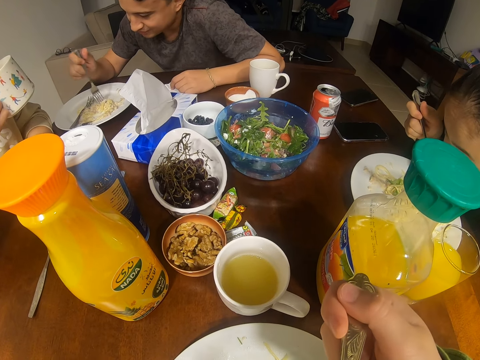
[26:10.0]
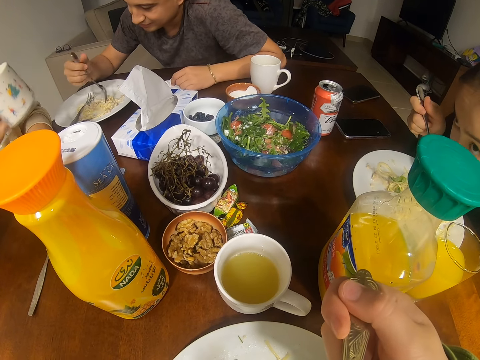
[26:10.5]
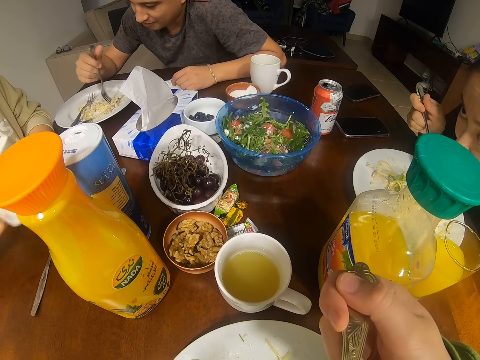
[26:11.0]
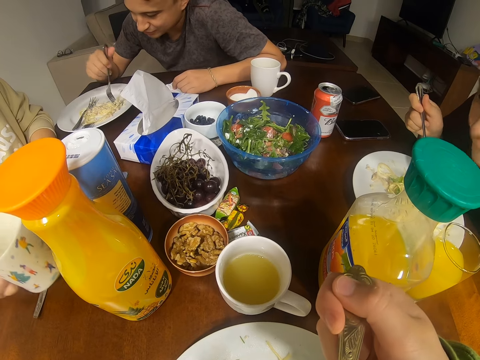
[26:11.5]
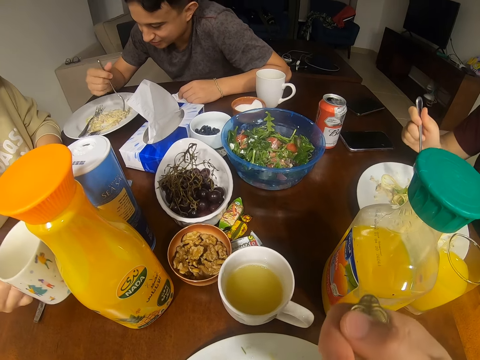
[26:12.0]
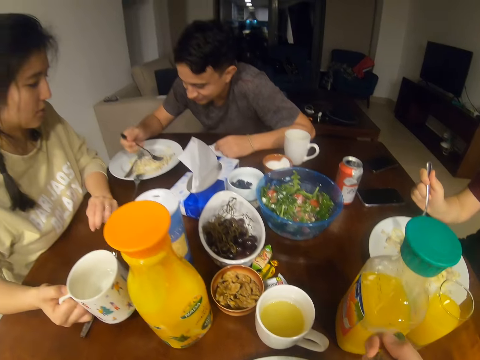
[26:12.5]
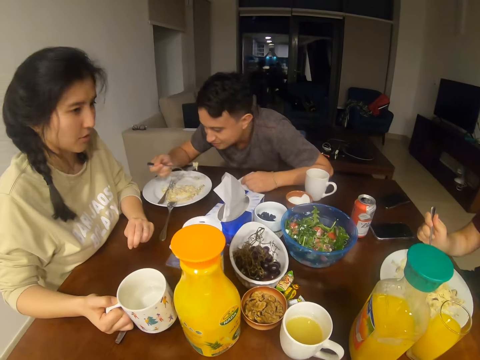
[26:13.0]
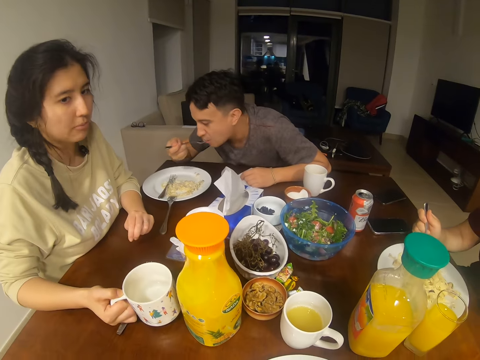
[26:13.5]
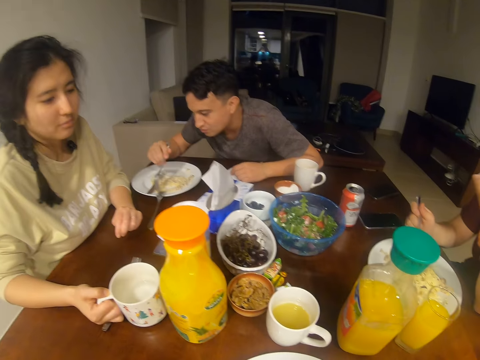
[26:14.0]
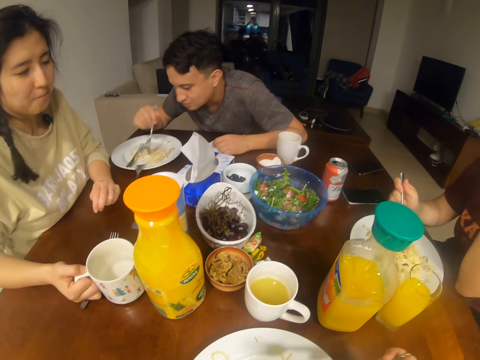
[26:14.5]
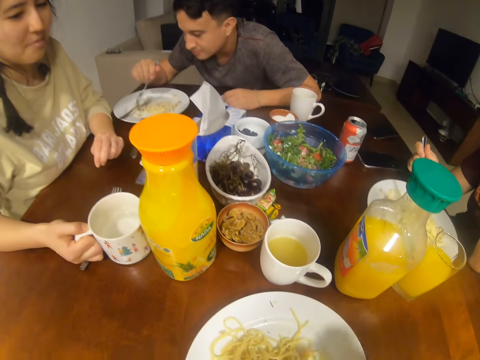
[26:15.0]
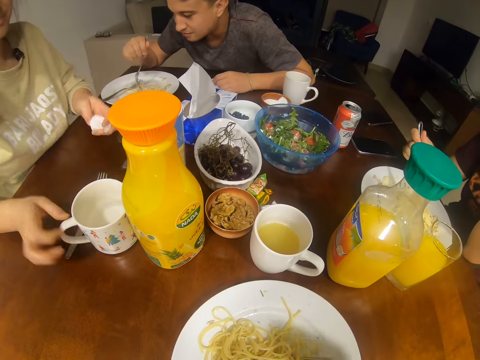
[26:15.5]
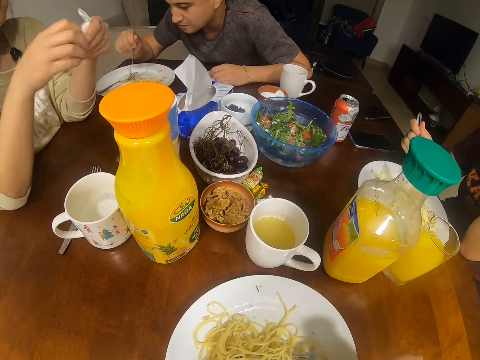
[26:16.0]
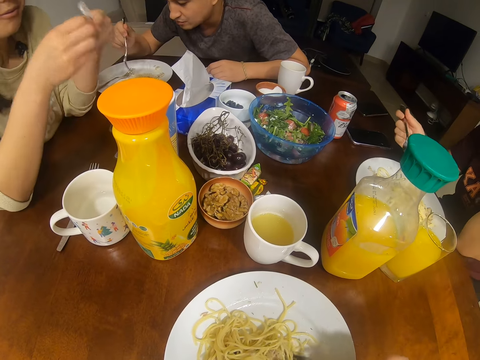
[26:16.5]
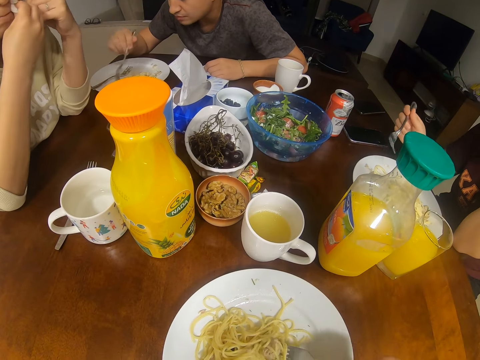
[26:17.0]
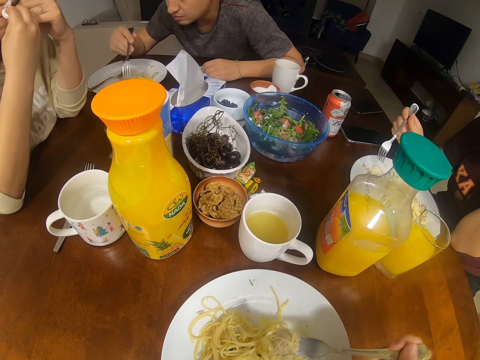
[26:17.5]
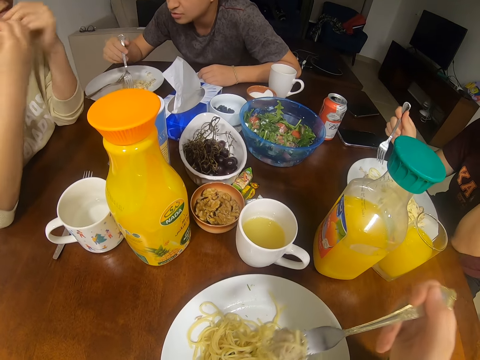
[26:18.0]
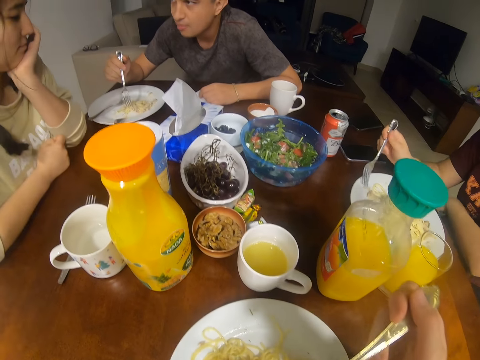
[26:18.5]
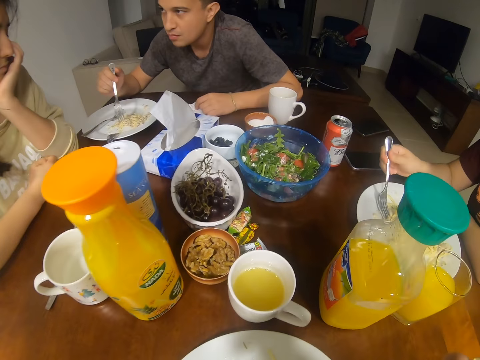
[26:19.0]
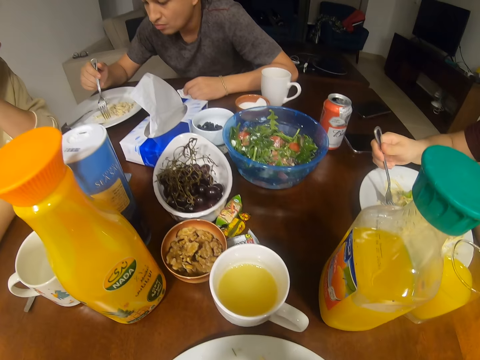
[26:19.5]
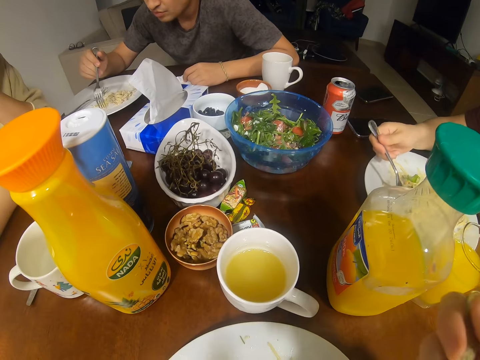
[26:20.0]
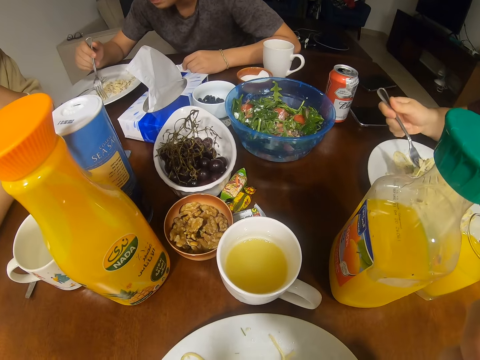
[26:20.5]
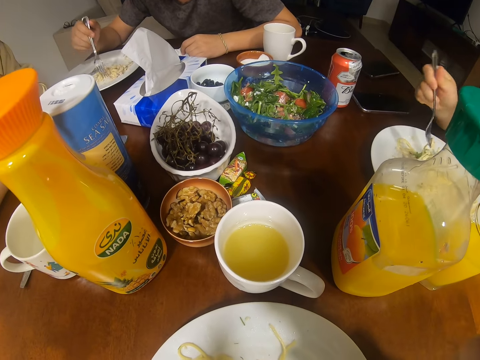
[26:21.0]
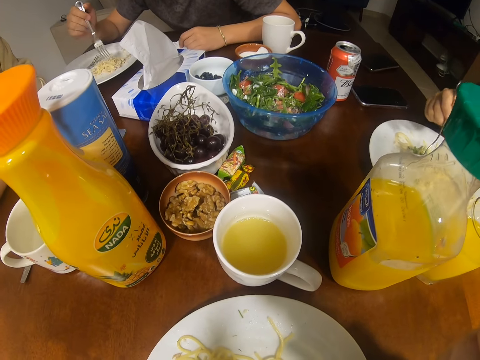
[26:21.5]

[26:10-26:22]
The camera wearer eats. A man eats. A woman puts a cup of water on the table. The woman holds a napkin. The woman wipes her mouth. The man dialogues with the woman.

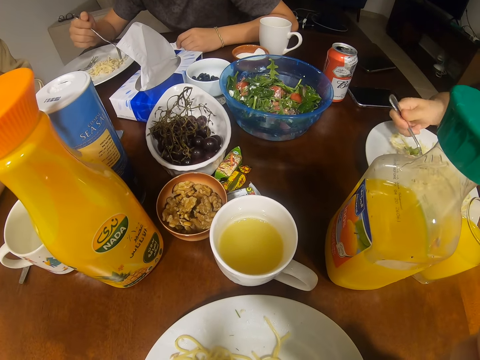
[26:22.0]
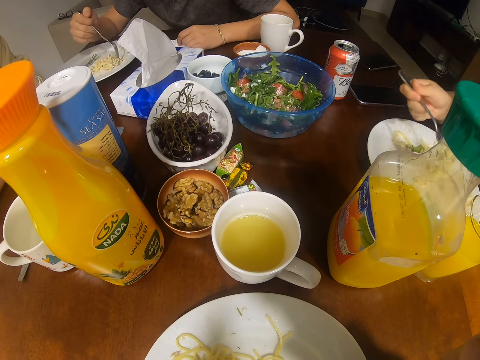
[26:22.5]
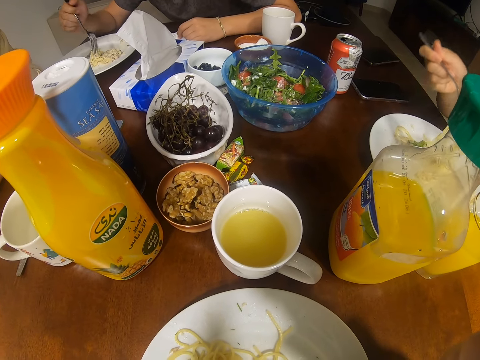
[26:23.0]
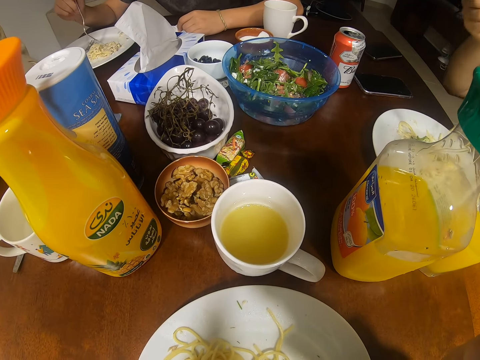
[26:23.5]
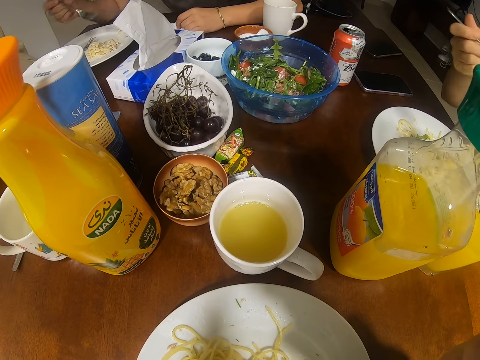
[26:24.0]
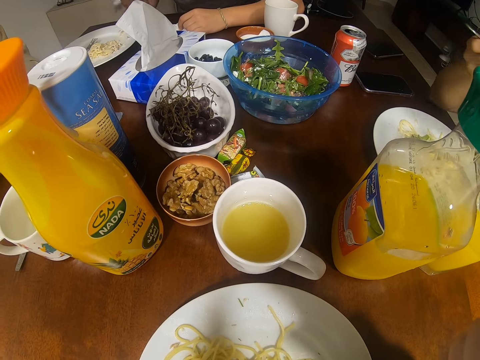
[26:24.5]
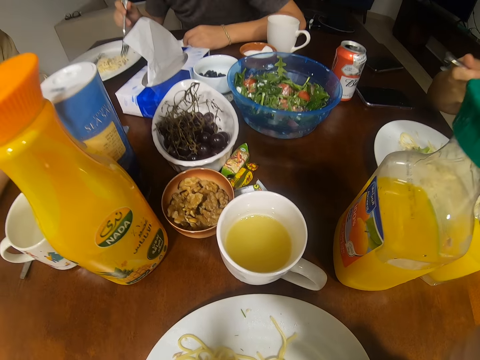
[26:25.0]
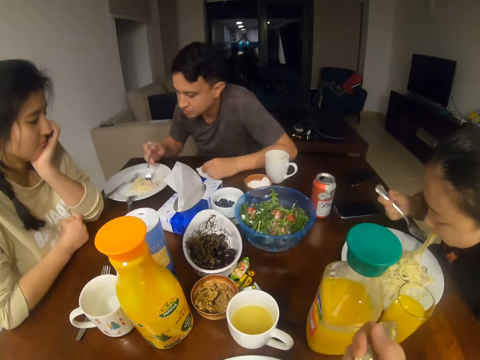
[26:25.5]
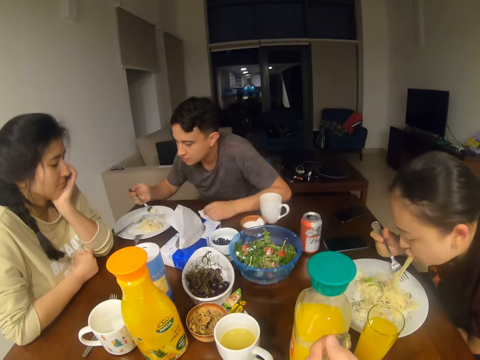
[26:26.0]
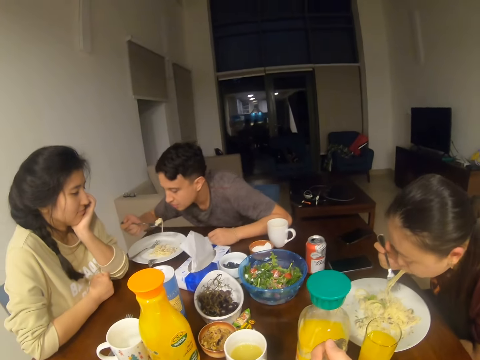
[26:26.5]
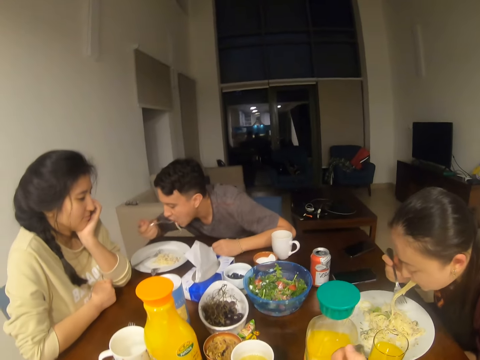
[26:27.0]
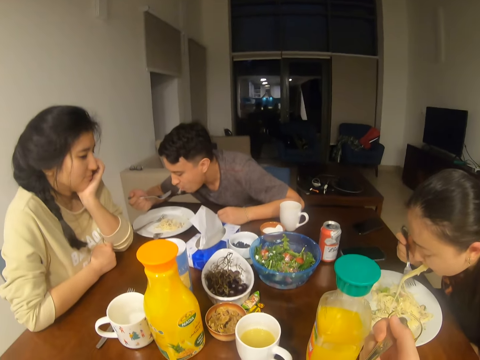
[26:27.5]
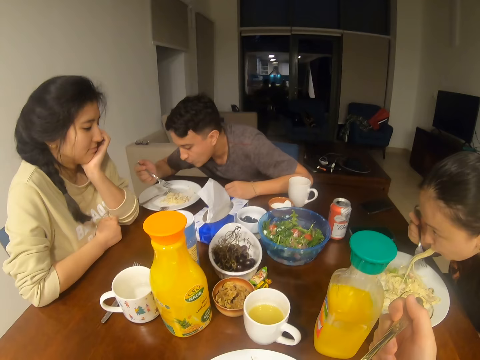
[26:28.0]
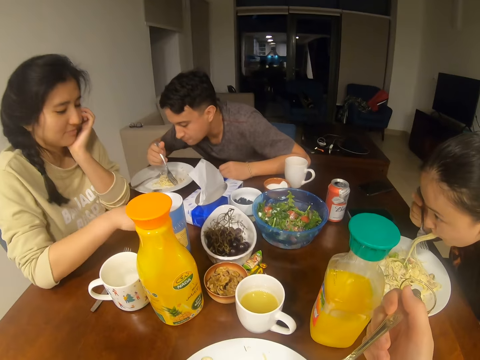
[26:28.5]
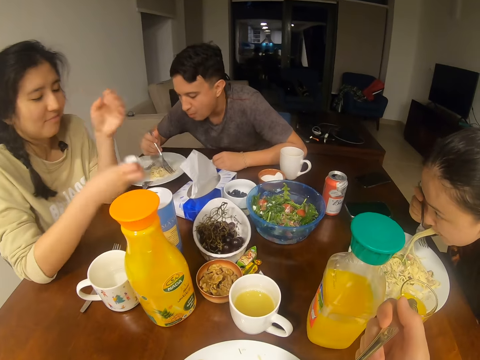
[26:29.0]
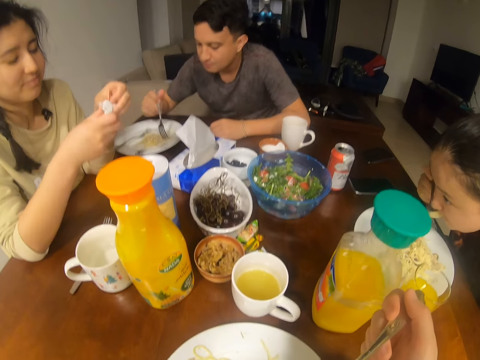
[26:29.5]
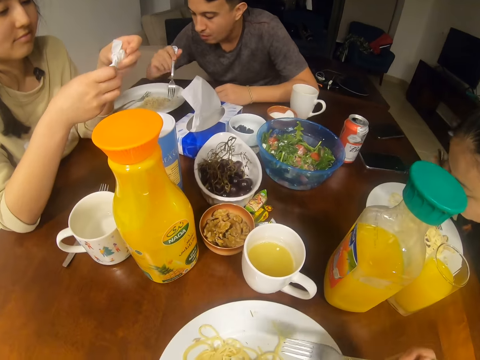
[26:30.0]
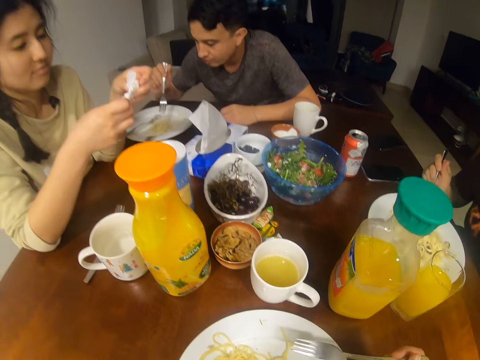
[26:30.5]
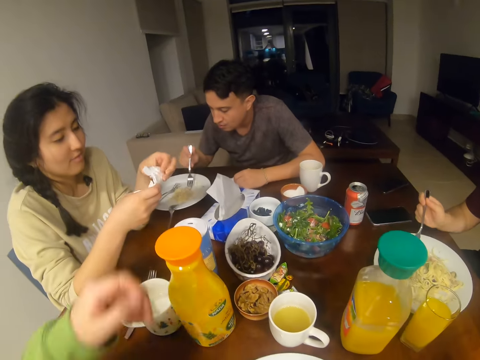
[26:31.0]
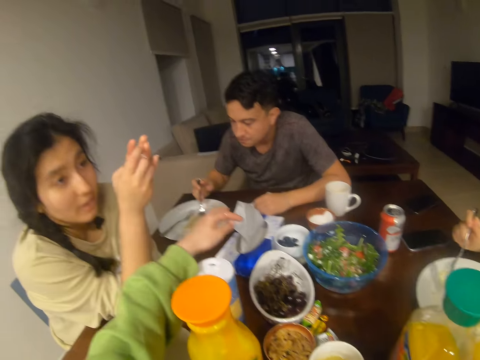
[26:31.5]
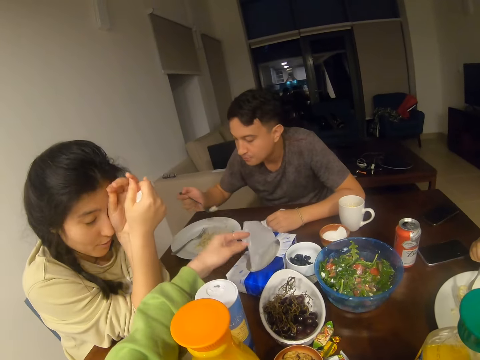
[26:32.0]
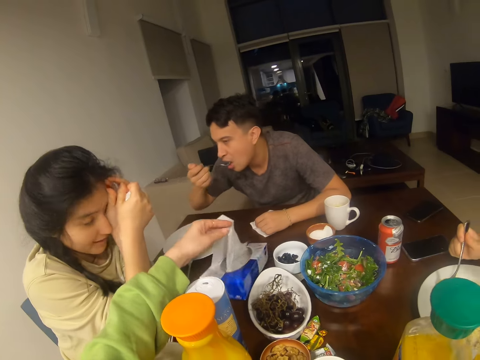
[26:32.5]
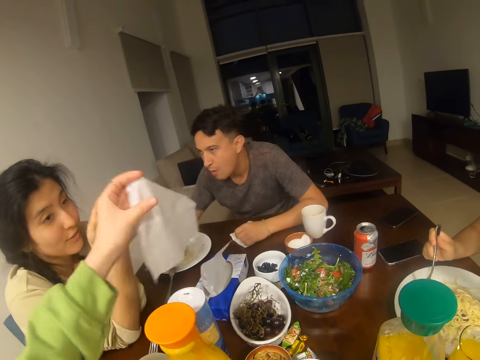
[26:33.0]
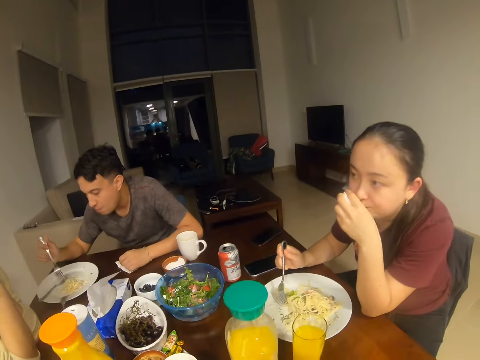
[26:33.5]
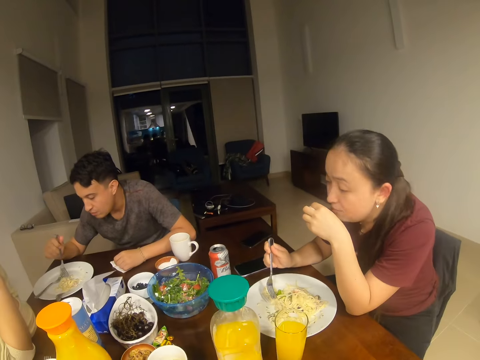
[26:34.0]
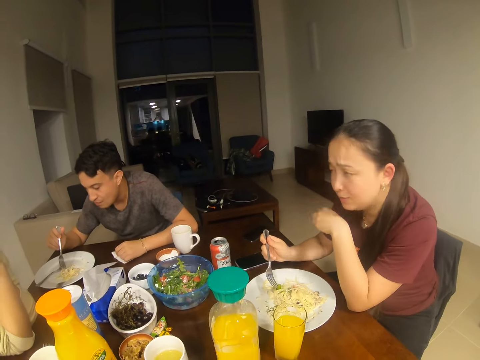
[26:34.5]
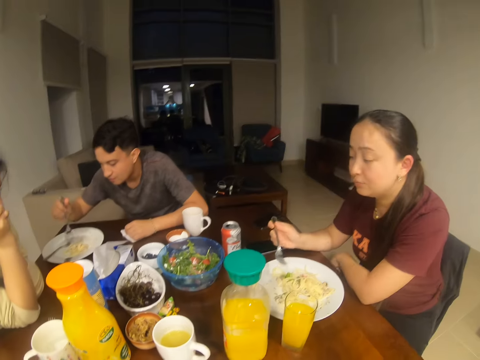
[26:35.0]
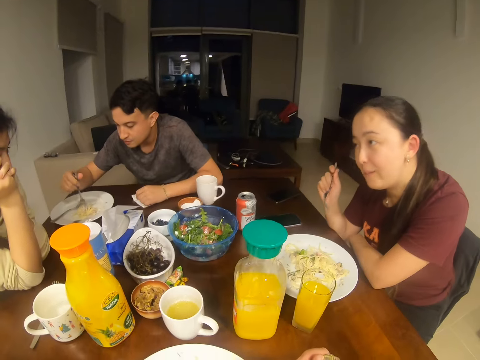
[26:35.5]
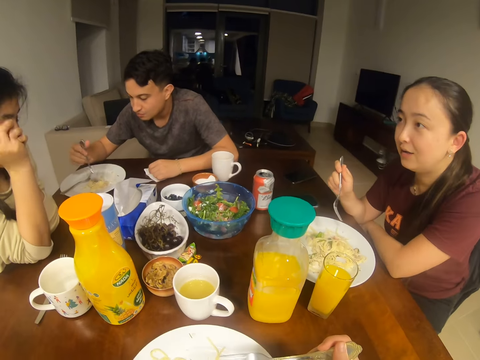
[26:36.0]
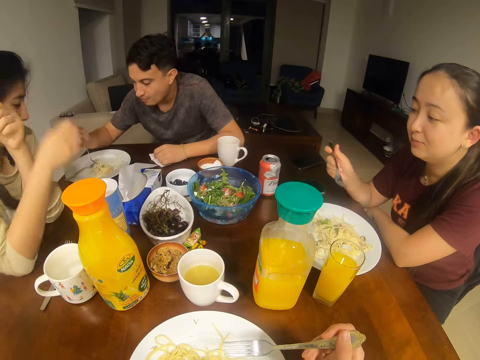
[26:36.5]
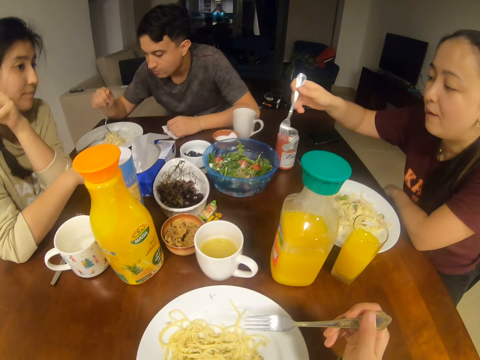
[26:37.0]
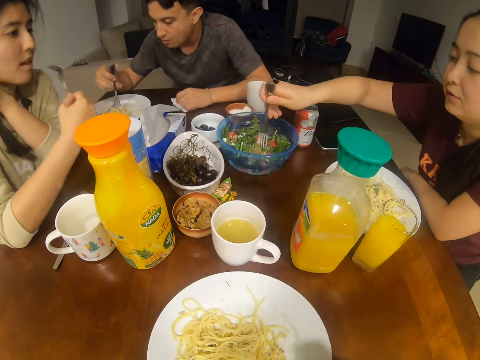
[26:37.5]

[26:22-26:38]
A woman eats. A man eats. Another woman picks up a serviette. The other woman converses with the man, the camera wearer and the first woman. The camera wearer picks up a serviette. The first woman dialogues with the other woman.
